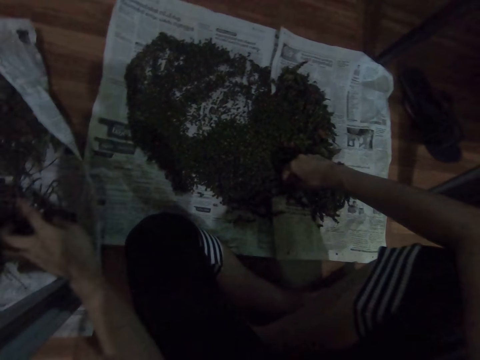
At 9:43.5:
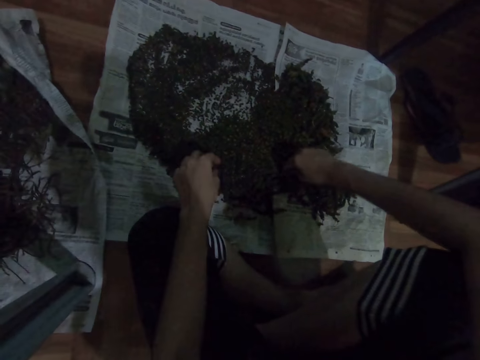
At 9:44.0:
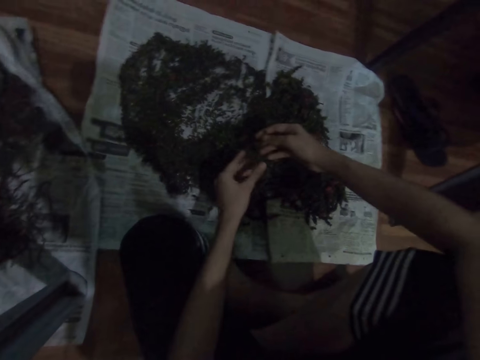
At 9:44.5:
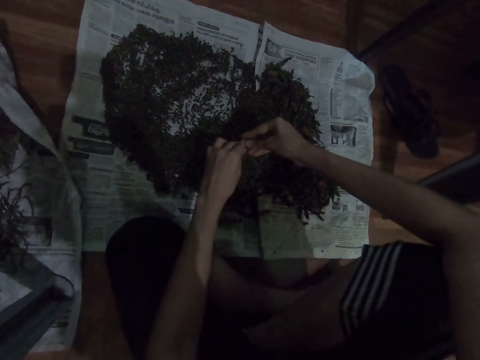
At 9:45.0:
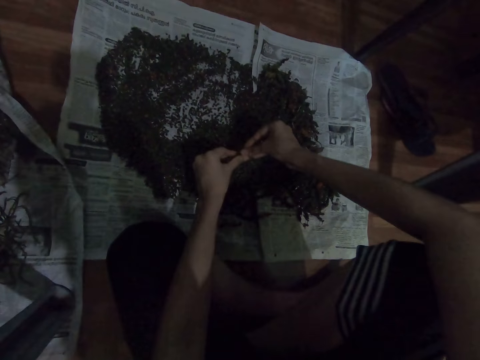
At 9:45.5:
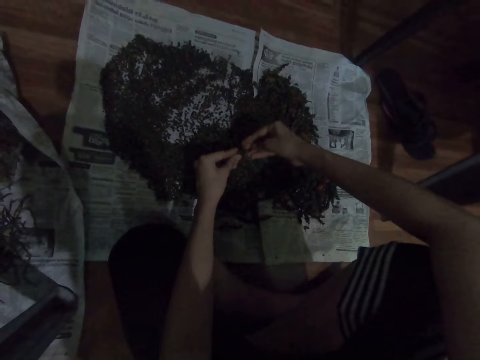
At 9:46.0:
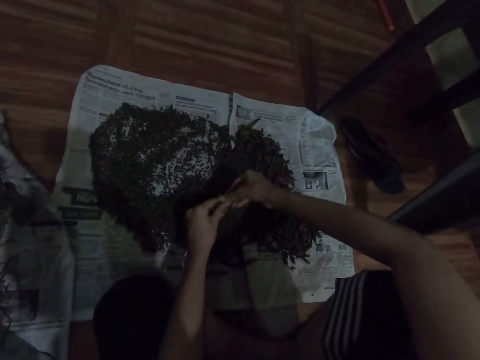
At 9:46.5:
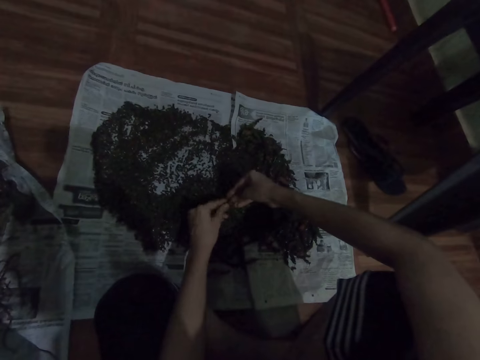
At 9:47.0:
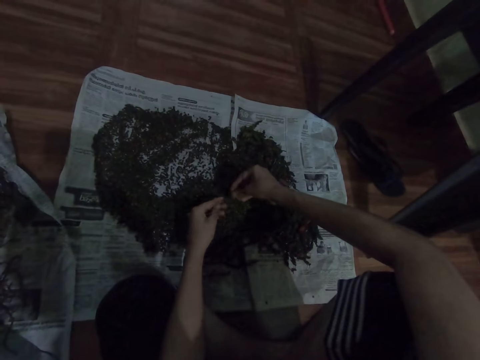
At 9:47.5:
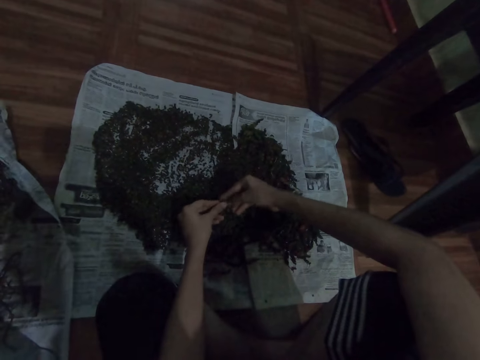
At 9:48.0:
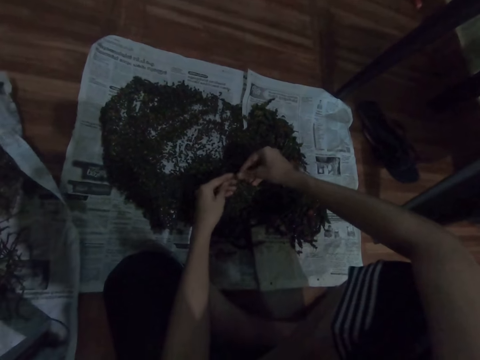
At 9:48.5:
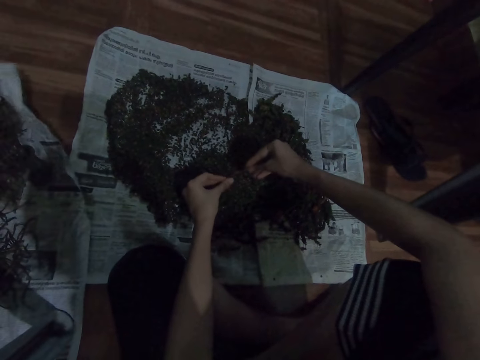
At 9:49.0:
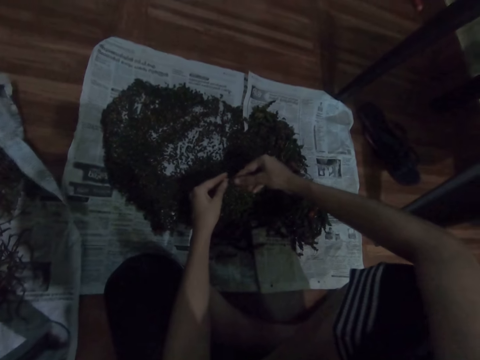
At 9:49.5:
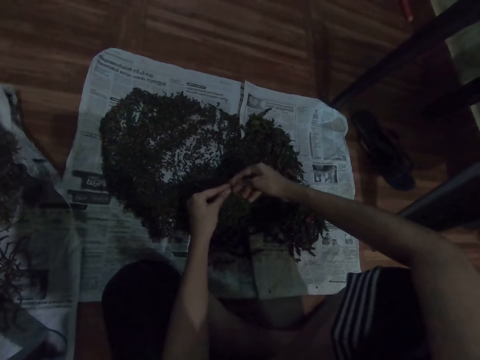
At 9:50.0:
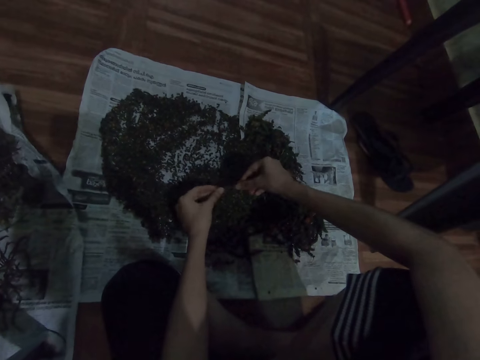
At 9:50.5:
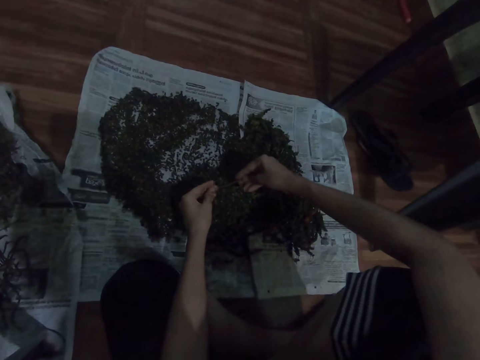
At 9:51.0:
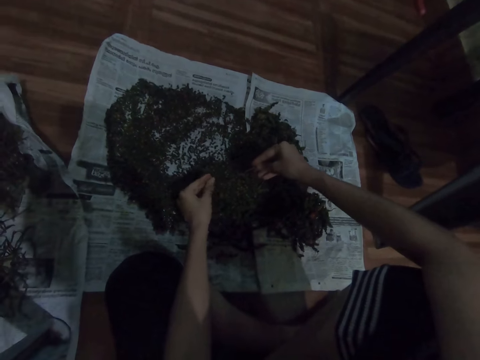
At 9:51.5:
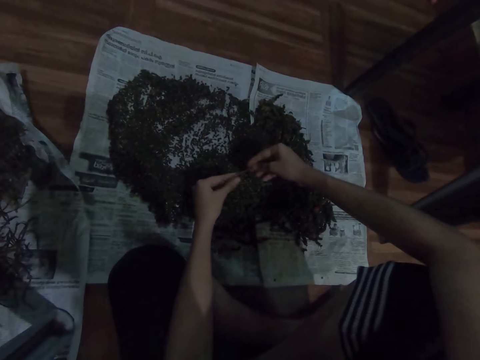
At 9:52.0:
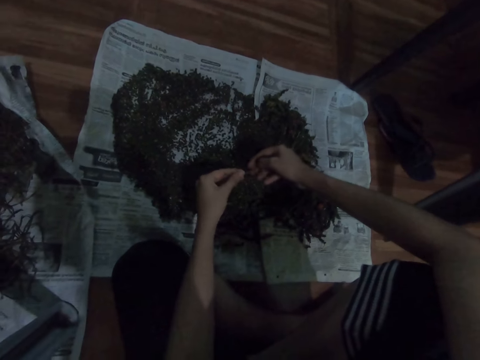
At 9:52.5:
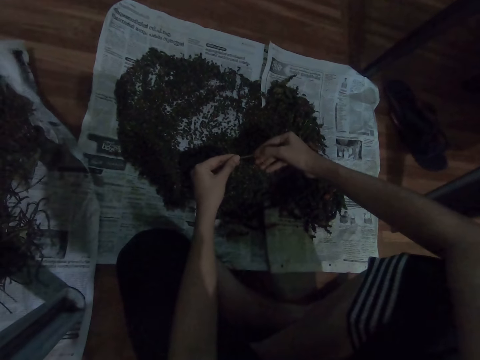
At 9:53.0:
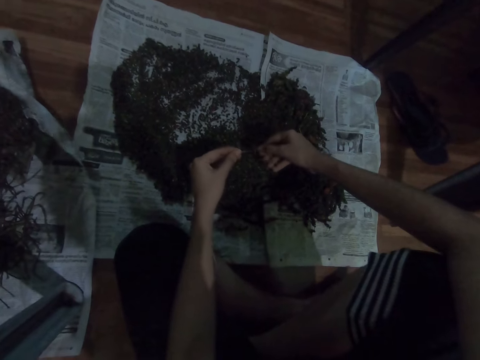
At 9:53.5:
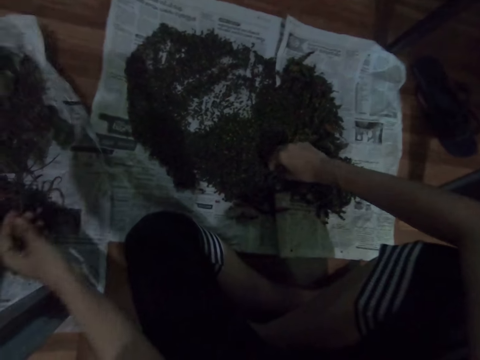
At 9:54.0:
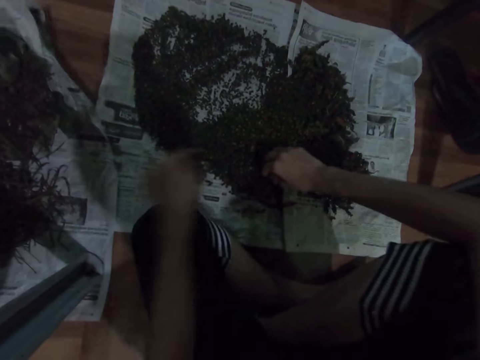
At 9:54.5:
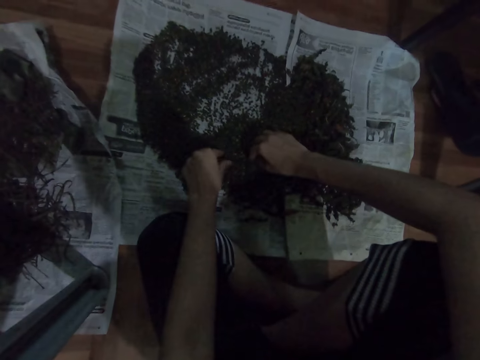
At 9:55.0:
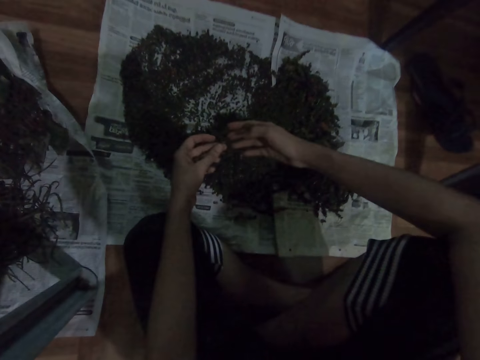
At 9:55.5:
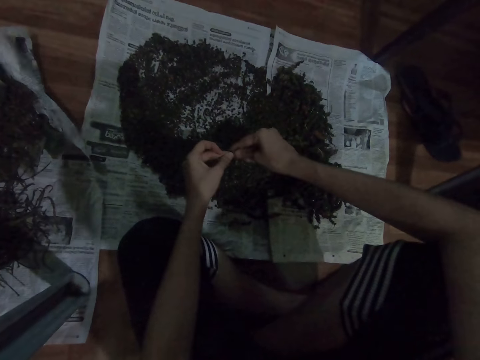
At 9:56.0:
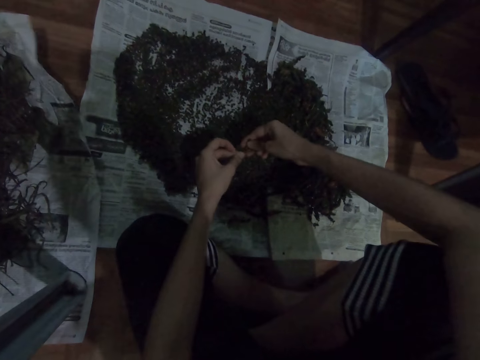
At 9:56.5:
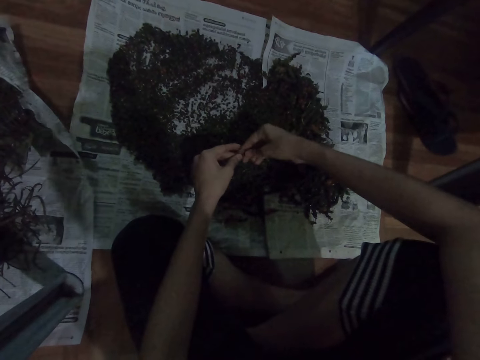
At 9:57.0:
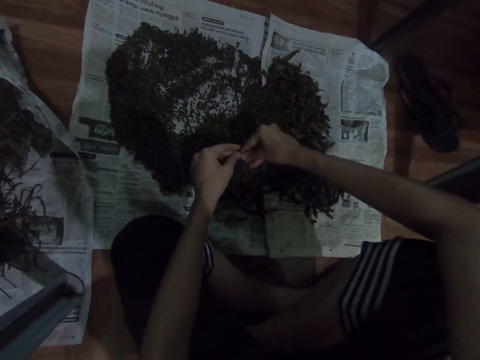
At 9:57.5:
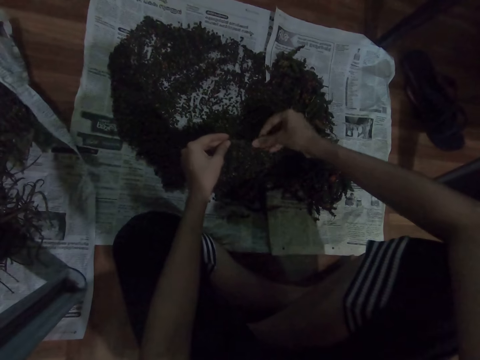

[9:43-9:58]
The camera wearer drops the herbs on the magazine paper. They place the dirt on the paper. They scrub off the outer core of the herbs. They pick the vegetables. They select the vegetables. They drop the herbs on the magazine paper. They place the dirt on the paper. They pick the vegetables. They scrub off the outer core of the herbs. They select the vegetables.

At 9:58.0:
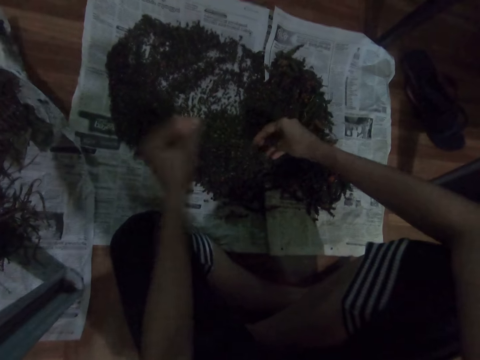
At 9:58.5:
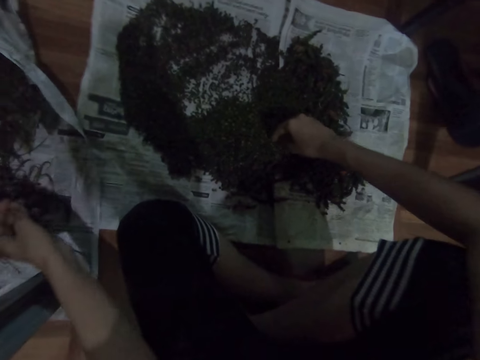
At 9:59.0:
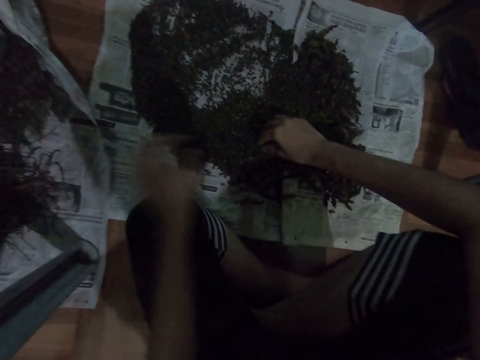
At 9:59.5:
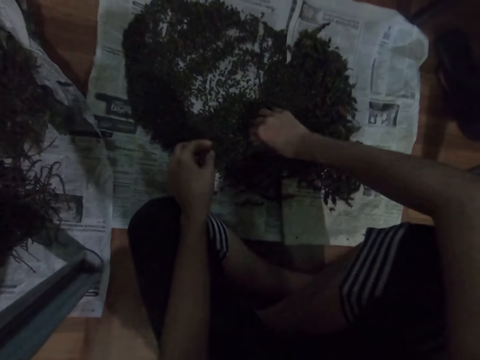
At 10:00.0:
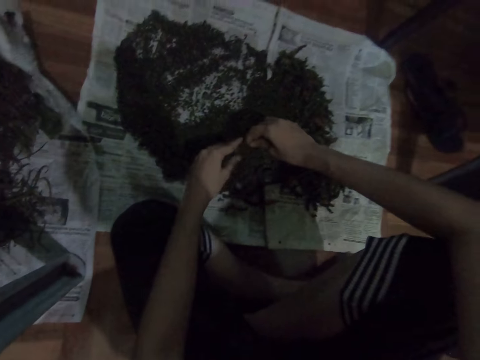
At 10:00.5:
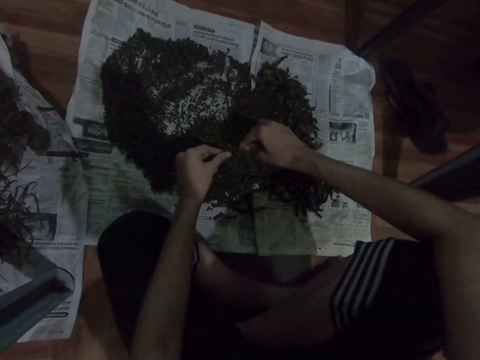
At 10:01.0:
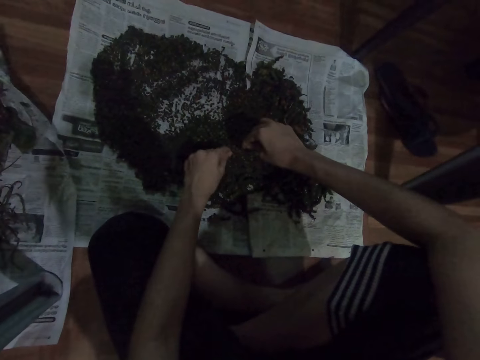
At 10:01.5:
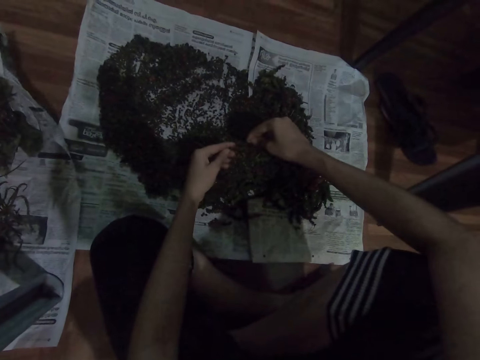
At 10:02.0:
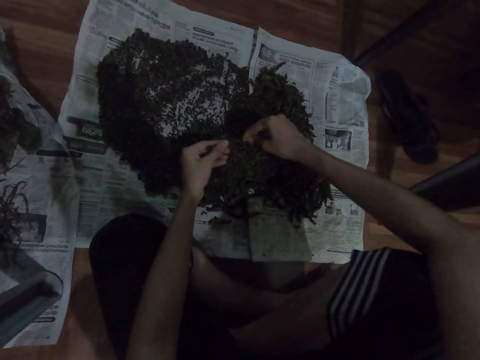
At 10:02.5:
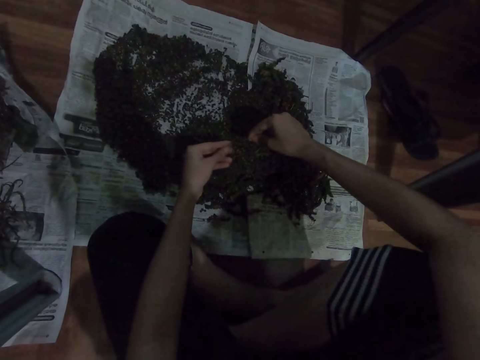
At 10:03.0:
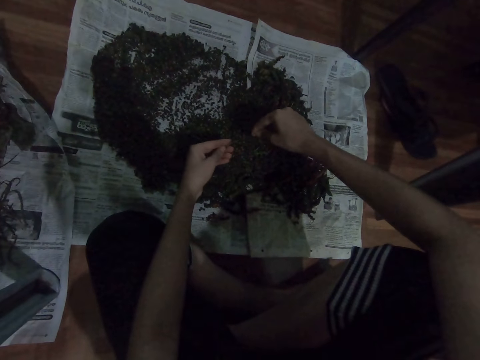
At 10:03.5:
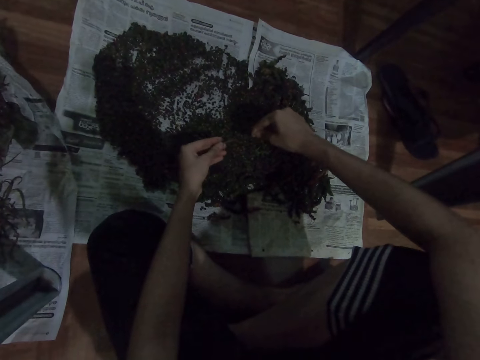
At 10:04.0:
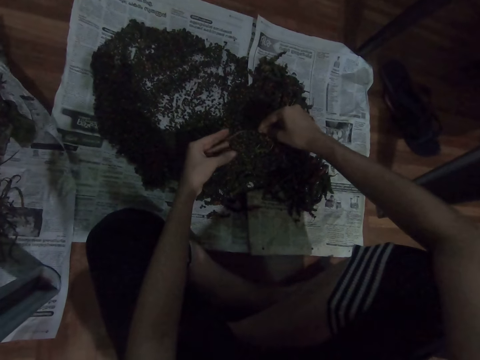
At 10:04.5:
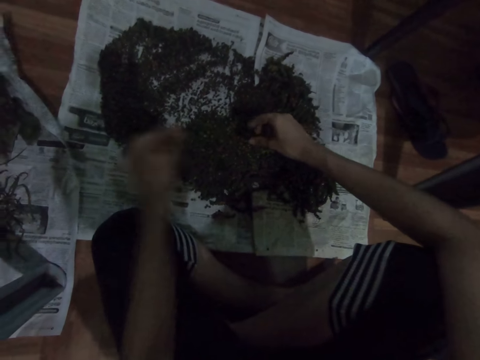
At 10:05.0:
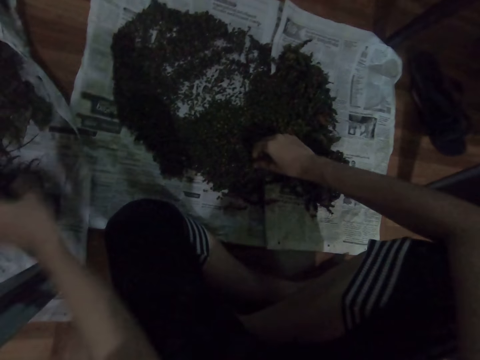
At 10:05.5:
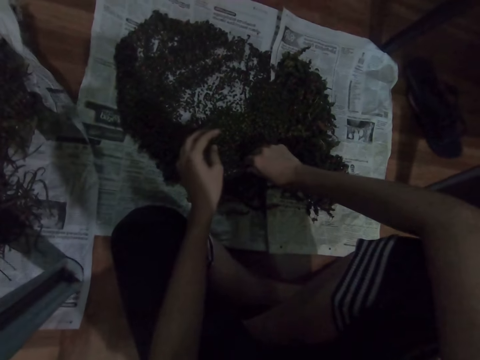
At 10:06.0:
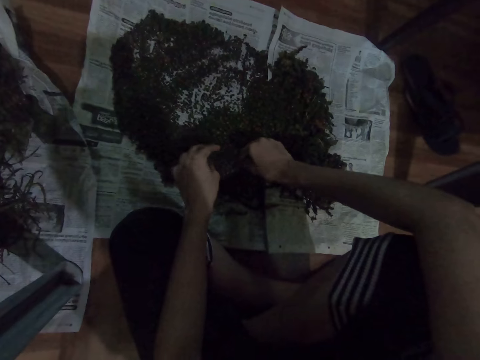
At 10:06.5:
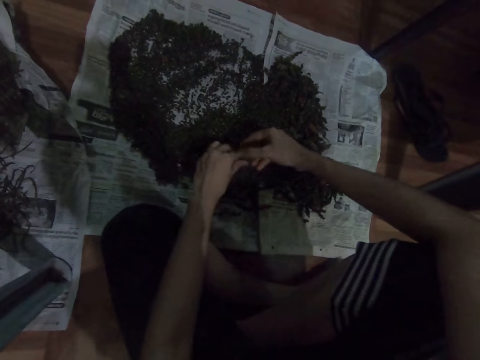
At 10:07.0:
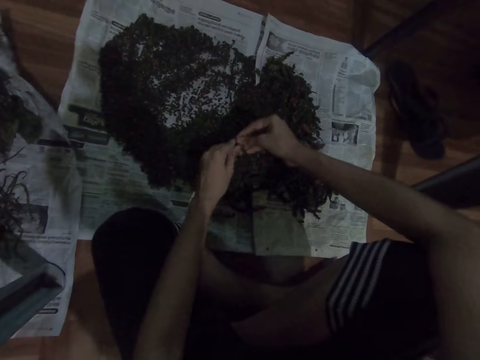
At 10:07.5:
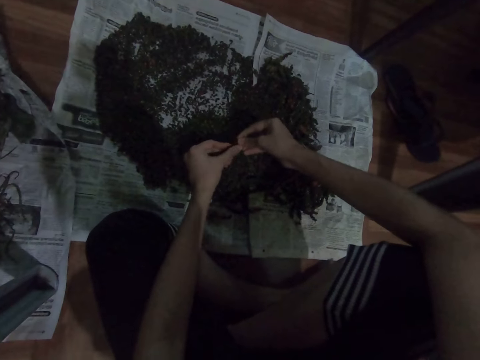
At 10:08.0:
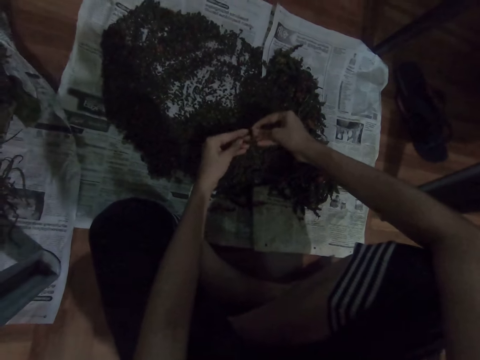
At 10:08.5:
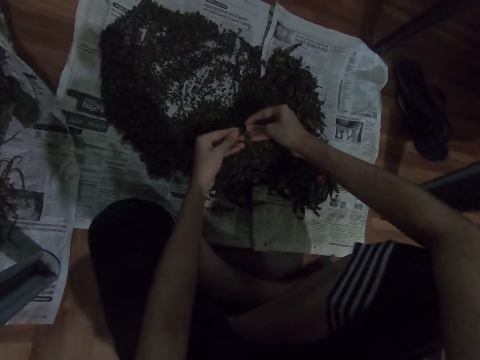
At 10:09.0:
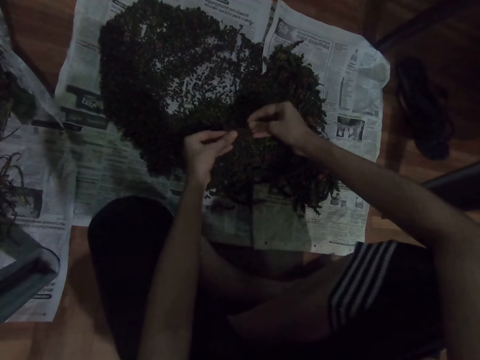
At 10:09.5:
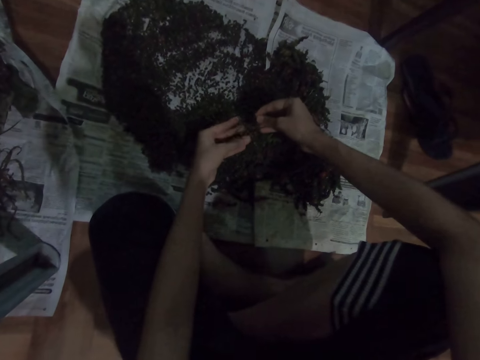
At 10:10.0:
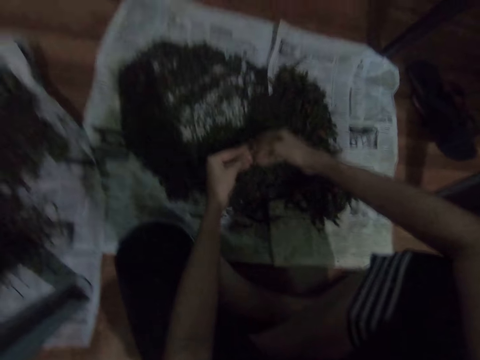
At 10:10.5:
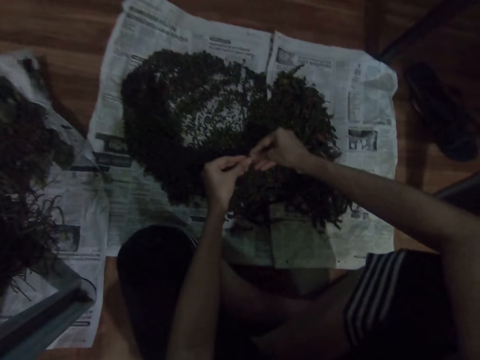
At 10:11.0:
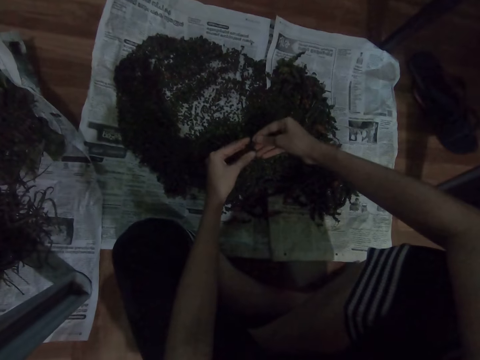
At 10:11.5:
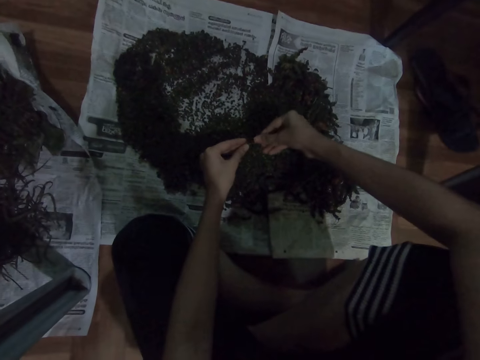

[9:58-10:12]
The camera wearer drops the herbs on the magazine paper. They place the dirt on the paper. They pick the vegetables. They select the vegetables. They scrub off the outer core of the herbs. They drop the herbs on the magazine paper. They place the dirt on the paper. They pick the vegetables. They scrub off the outer core of the herbs. They select the vegetables.
